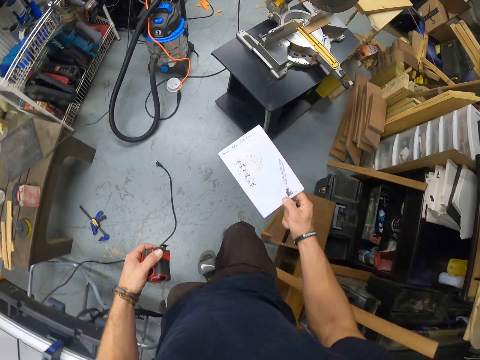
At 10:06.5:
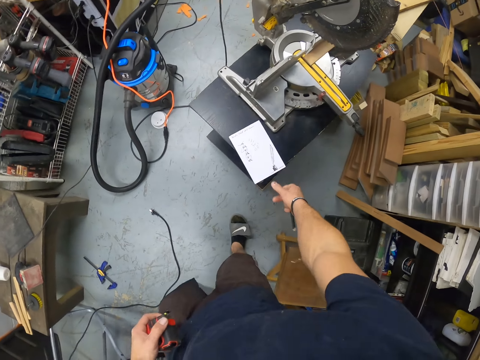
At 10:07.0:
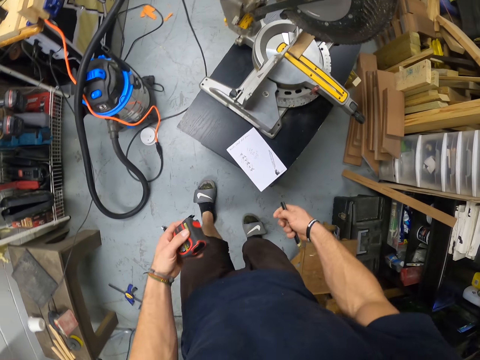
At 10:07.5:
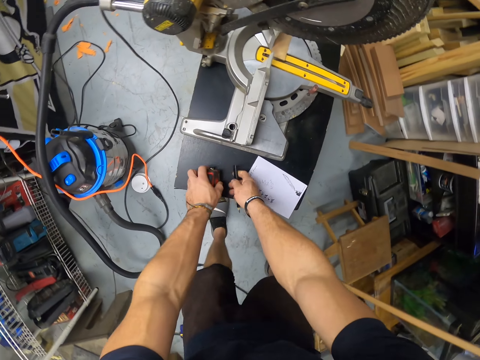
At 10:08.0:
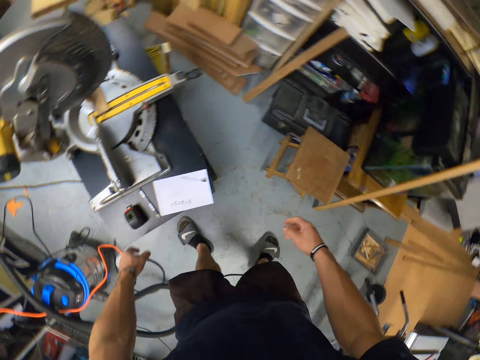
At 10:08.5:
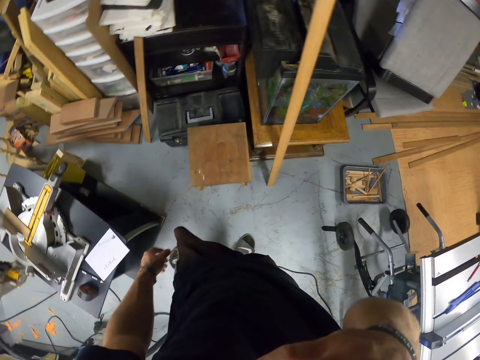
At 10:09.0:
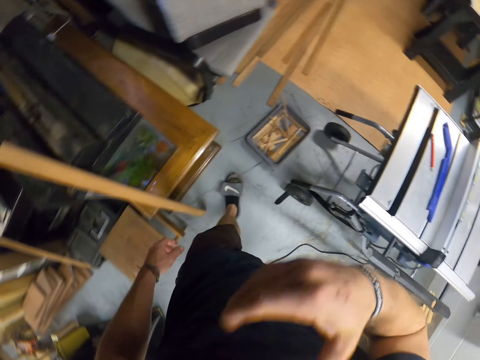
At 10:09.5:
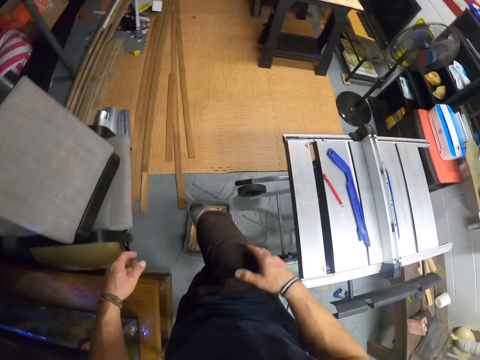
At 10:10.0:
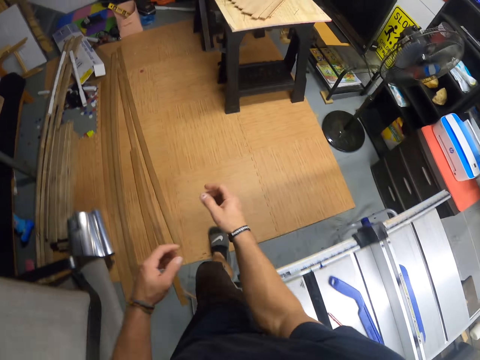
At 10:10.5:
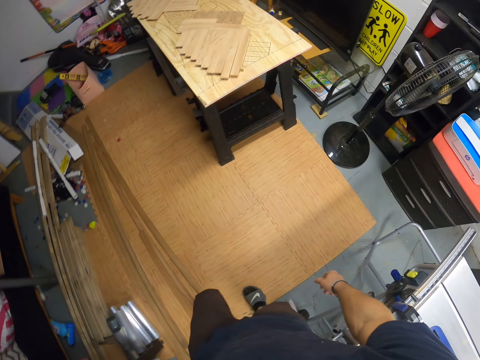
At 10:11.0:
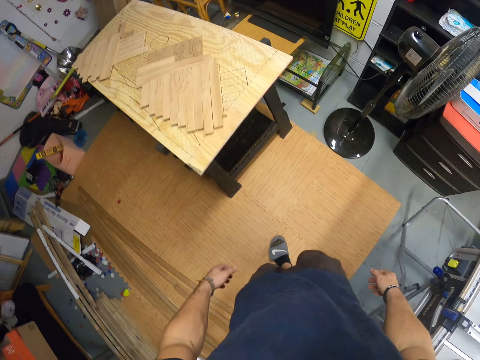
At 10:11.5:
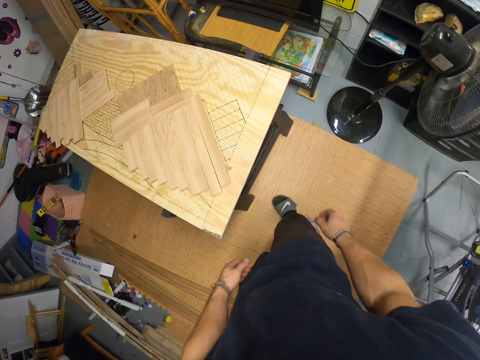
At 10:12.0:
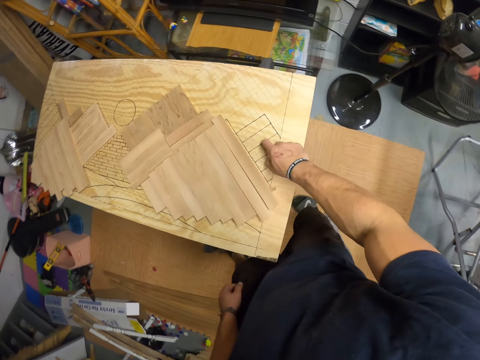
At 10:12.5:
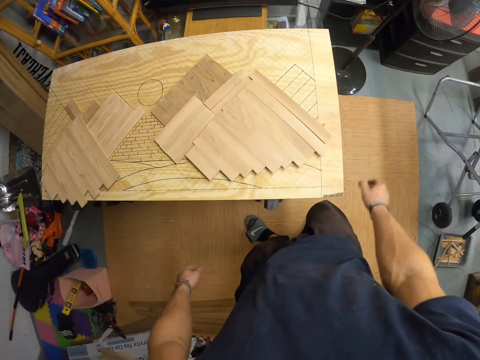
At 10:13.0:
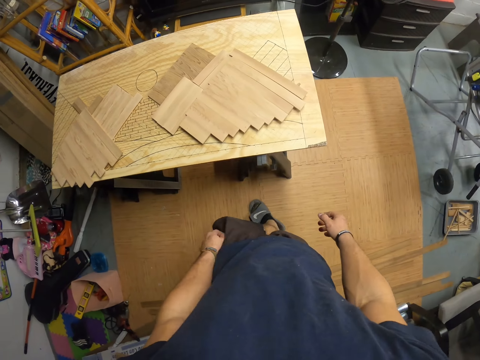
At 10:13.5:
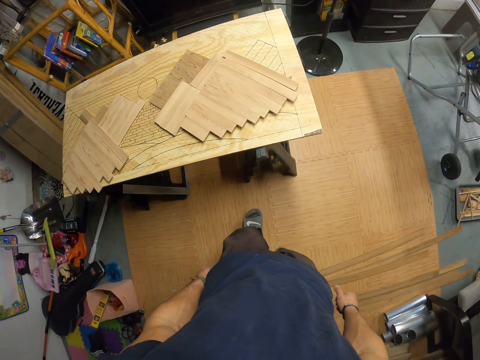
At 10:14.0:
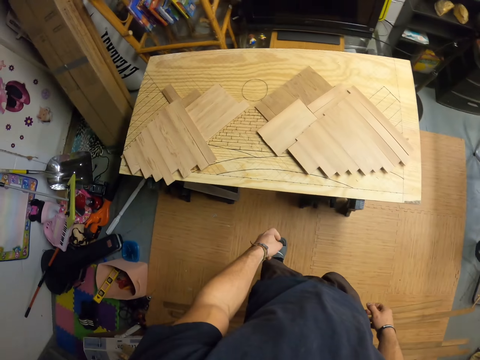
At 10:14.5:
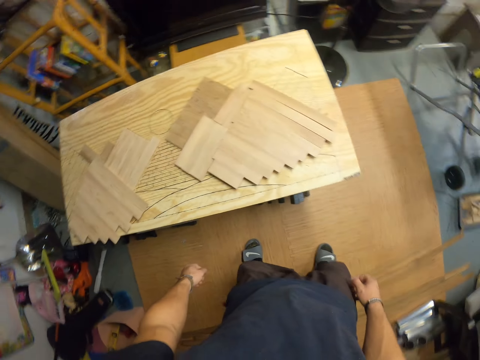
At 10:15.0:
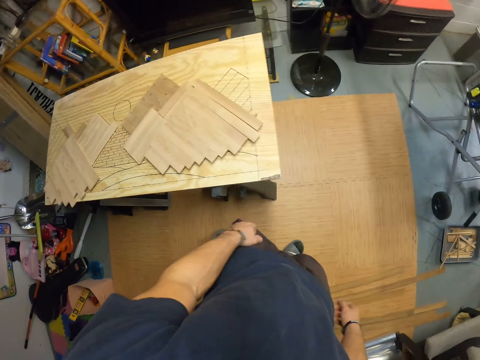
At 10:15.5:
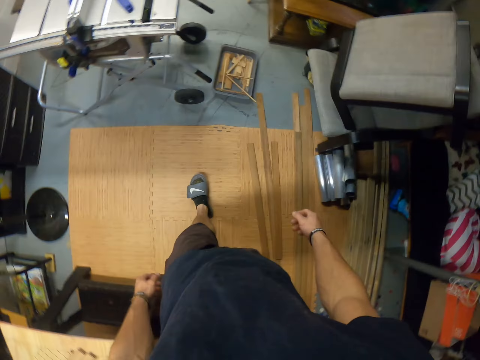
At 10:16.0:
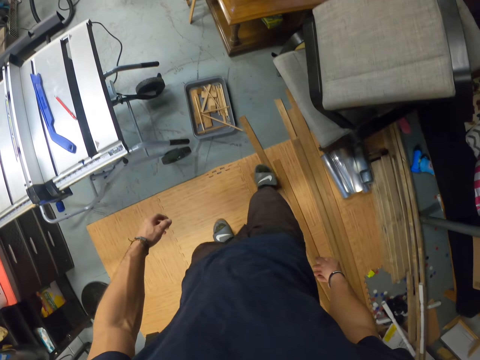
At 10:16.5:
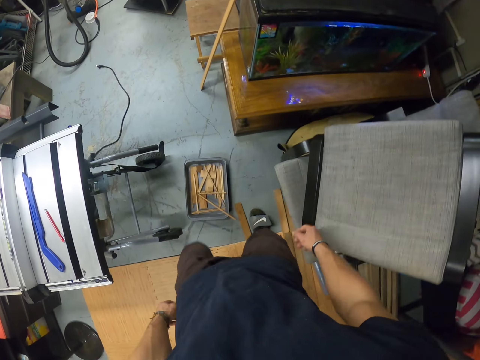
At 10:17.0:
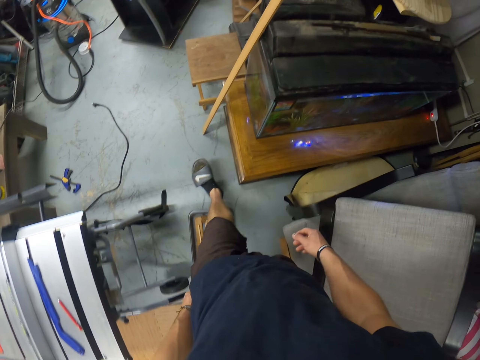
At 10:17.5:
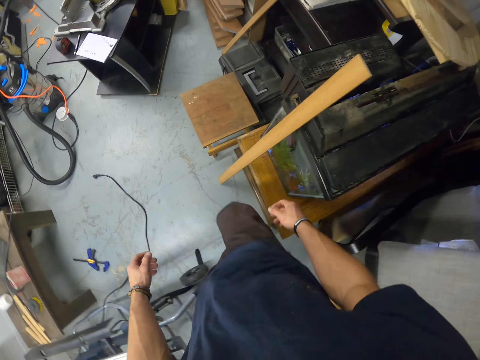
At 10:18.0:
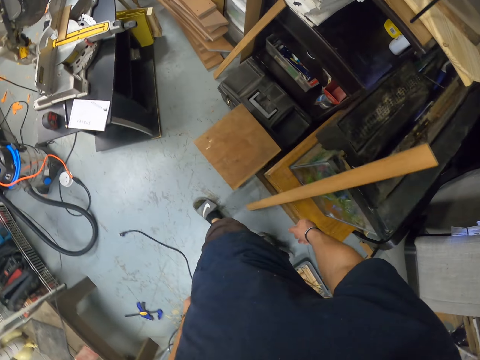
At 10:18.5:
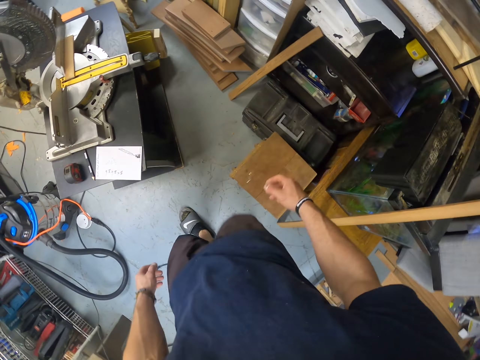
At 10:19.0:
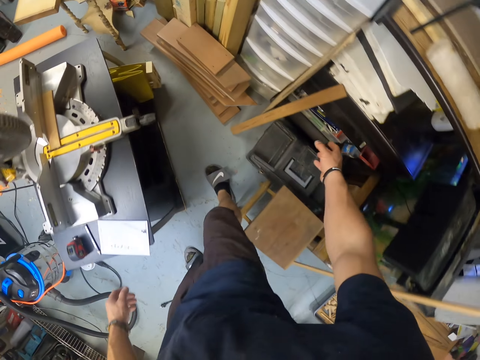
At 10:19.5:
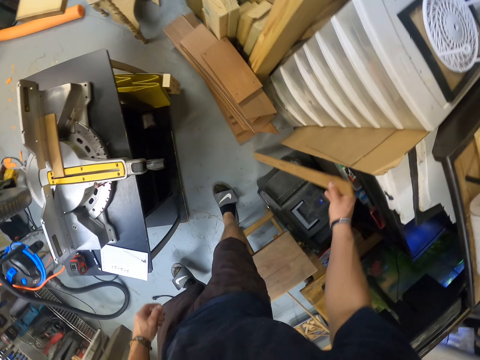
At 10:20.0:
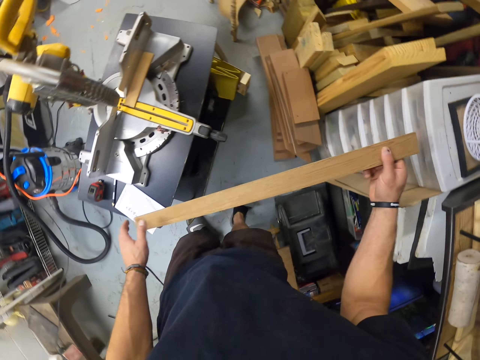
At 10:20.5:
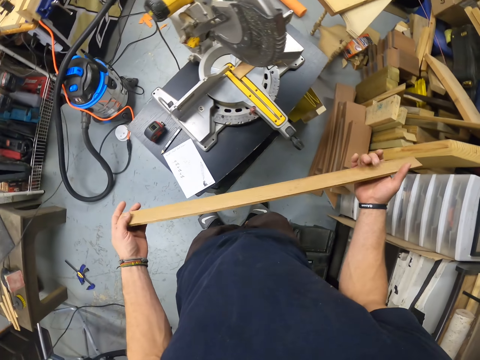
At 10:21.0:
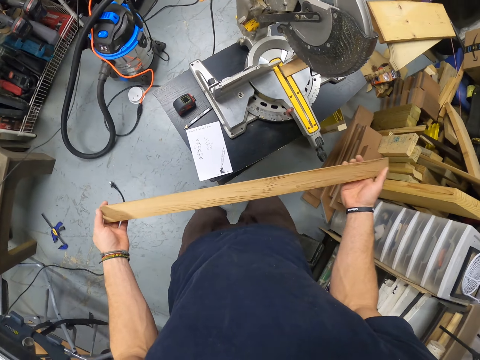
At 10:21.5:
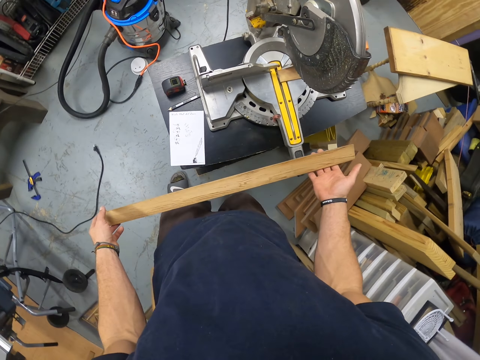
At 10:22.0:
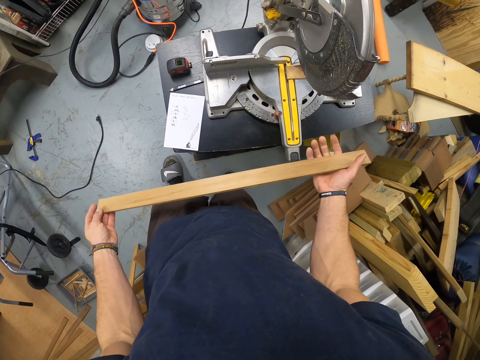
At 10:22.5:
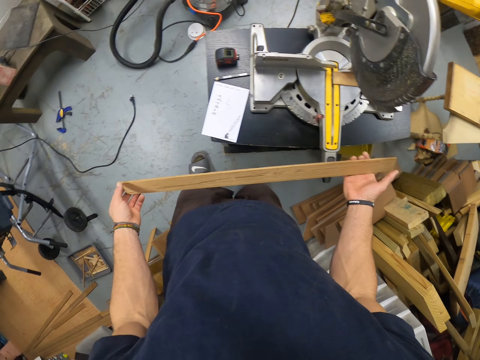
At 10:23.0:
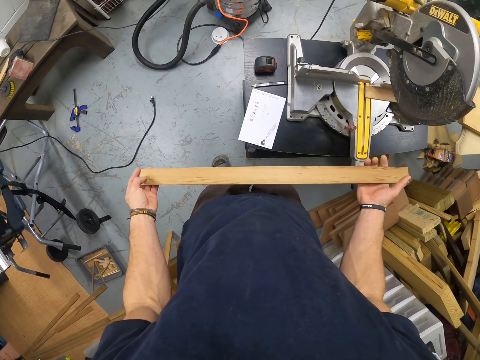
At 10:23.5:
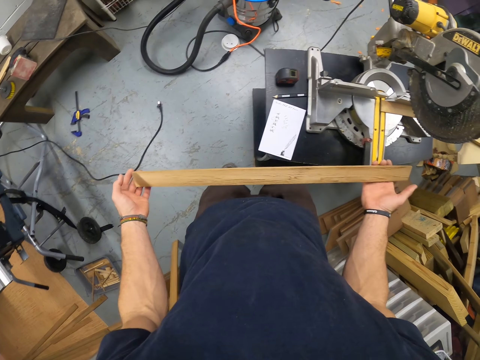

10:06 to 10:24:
The camera wearer drops the book in his right hand on a table. He drops the pen in his right hand on the table. He drops the measuring tape in his left hand on the table. He puts a hand up. He touches his hip. He walks towards the table. He touches the table with his right hand. He walks. He picks a piece of wood from the floor with his right hand. He holds the piece of wood with both hands.

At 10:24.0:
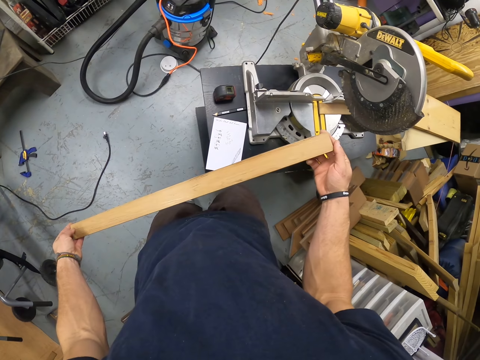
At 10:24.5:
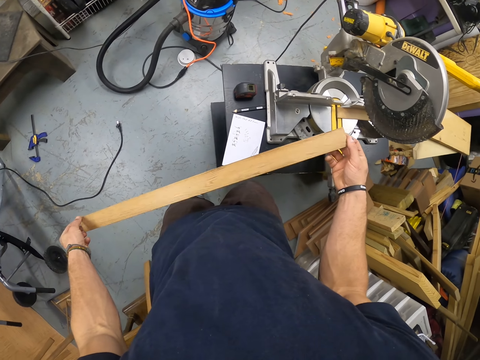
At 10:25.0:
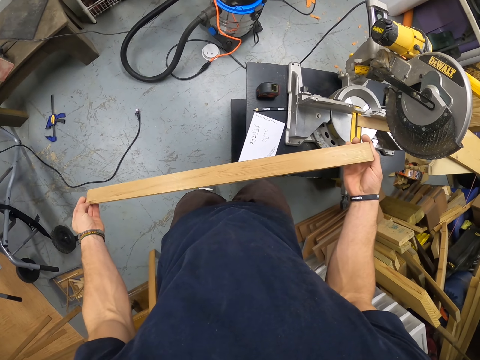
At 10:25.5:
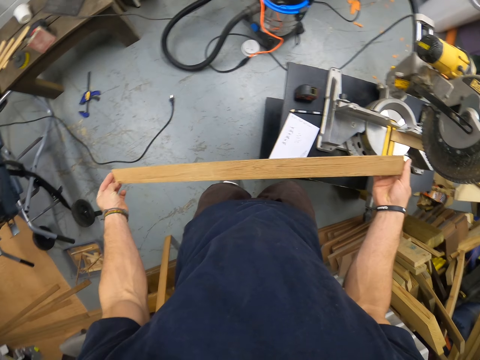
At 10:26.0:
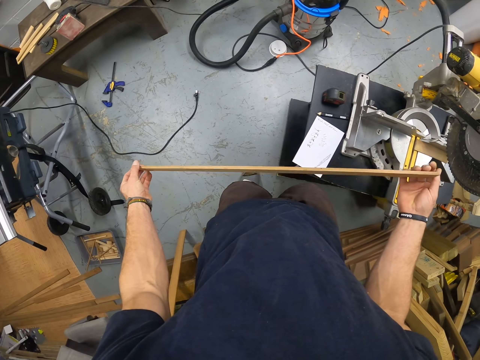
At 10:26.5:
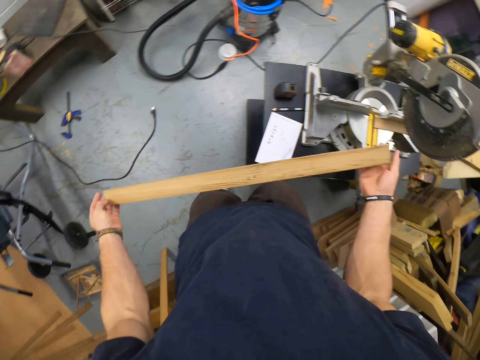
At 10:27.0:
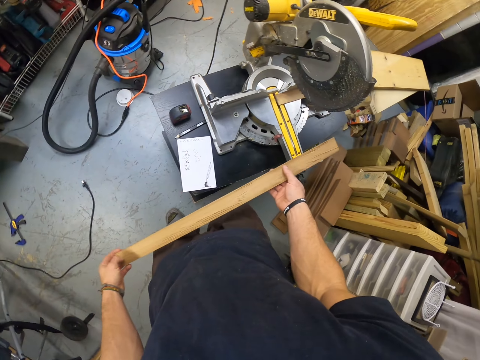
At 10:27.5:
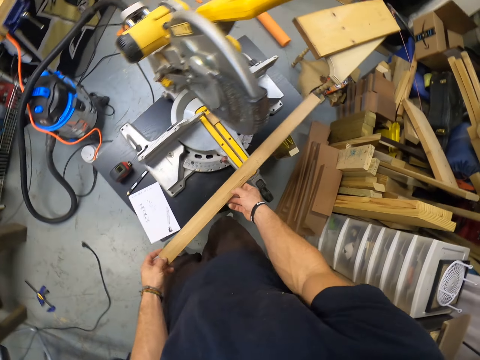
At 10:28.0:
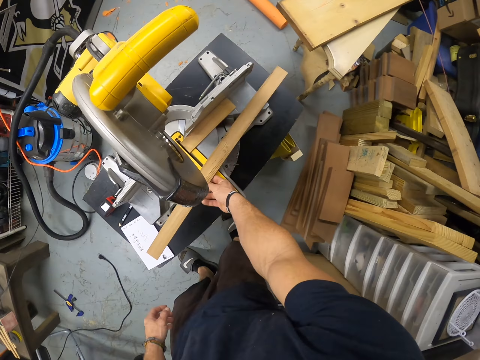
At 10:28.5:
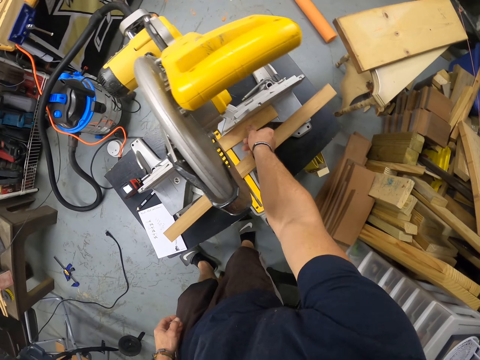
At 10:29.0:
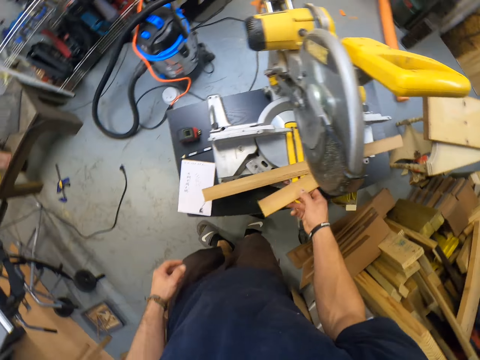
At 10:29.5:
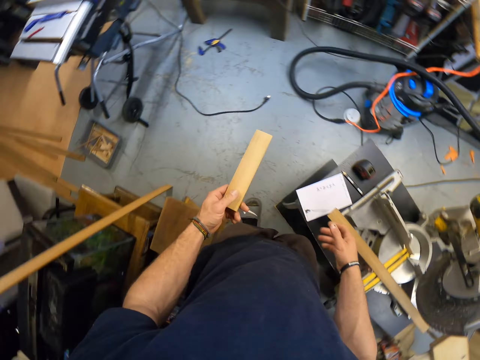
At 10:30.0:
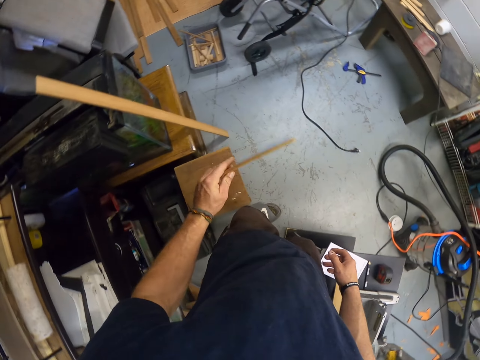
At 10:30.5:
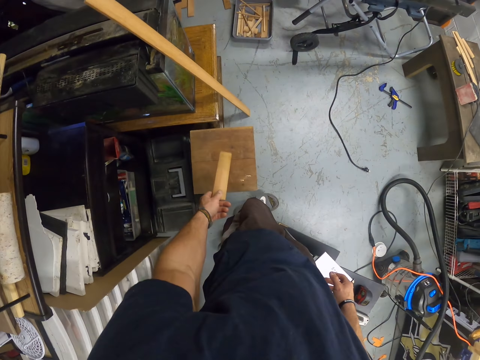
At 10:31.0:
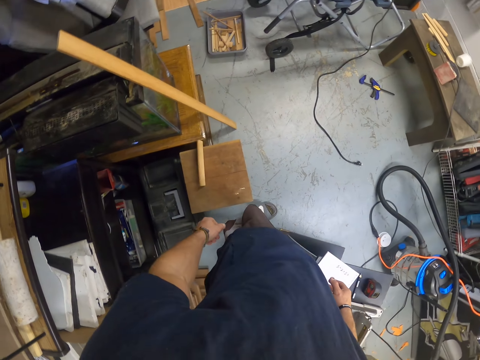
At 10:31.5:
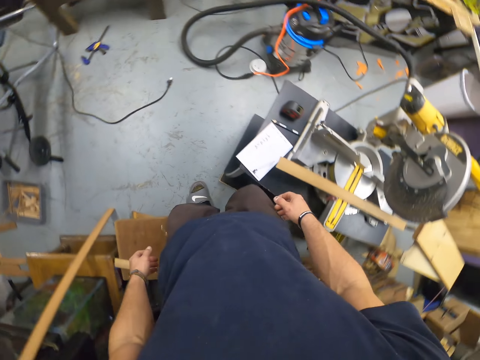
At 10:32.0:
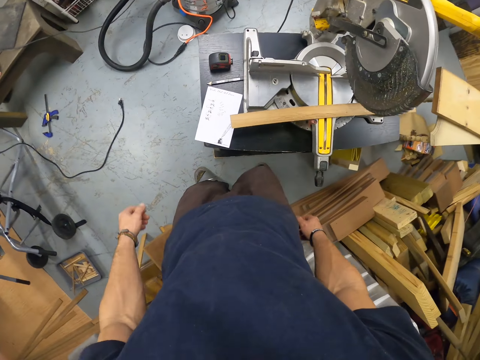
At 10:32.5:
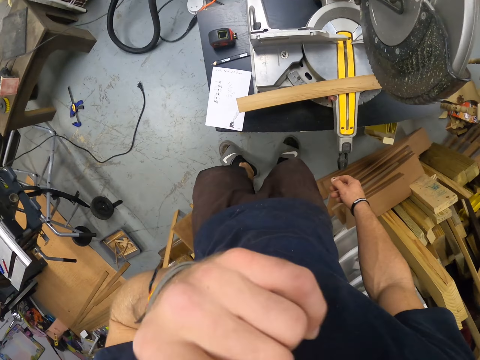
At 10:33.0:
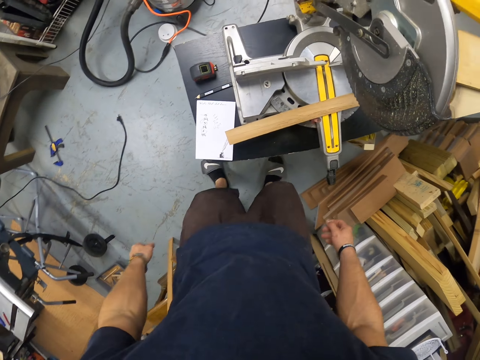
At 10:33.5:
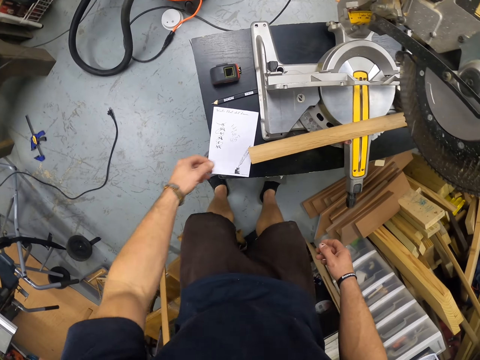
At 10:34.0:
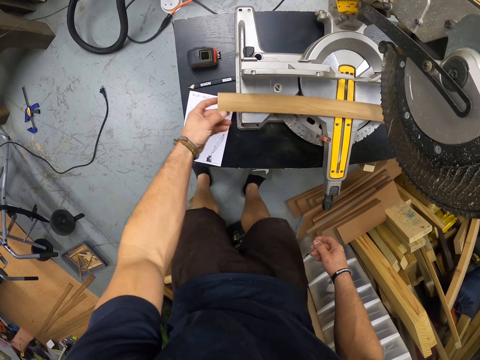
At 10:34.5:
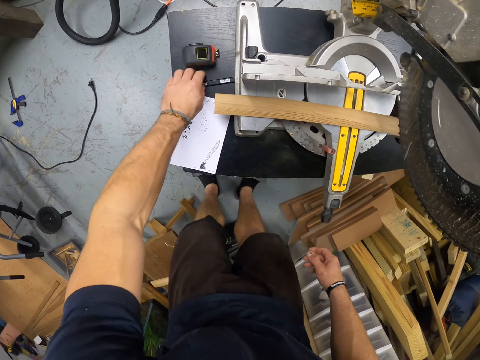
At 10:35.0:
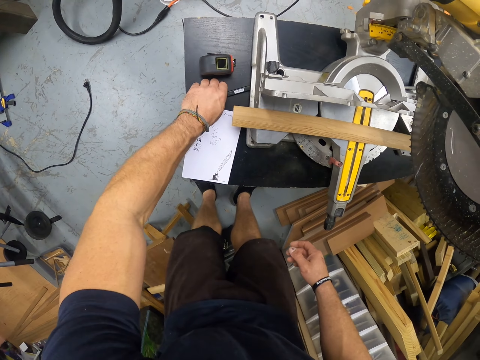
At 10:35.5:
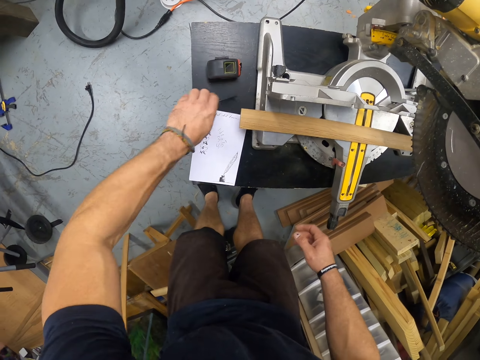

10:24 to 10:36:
The camera wearer drops the piece of wood on a circular saw on the table with his right hand. He picks a piece of wood from the circular saw with his right hand. He passes the piece of wood from his right hand to his left hand. He drops the piece of wood on a stool with his left hand. He puts a hand up. He puts a hand down. He moves the piece of wood on the circular saw with his left hand. He picks the pen from the table with his left hand.
